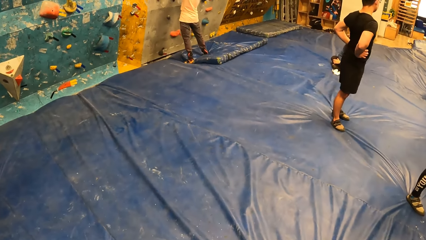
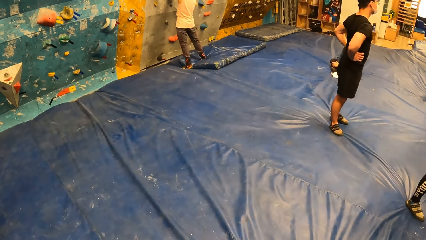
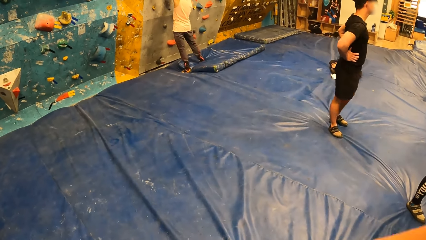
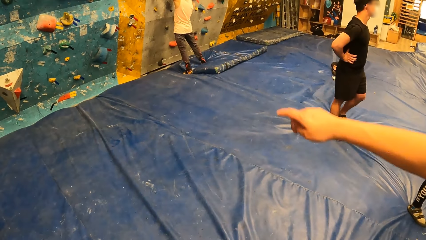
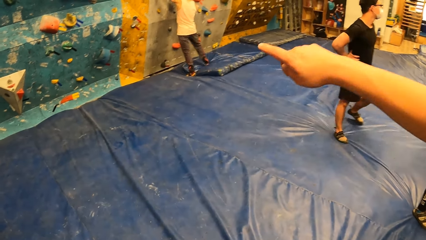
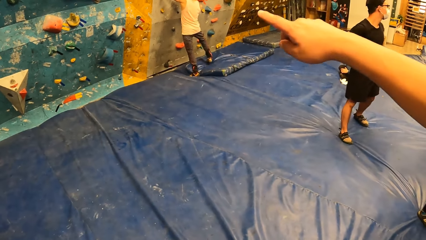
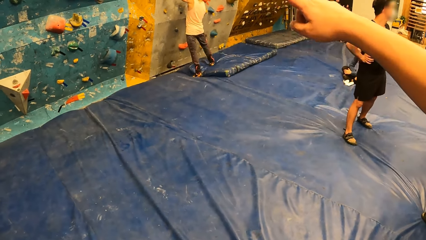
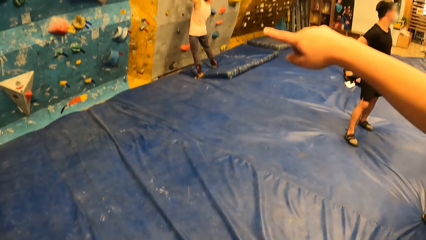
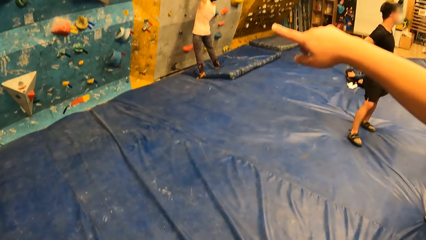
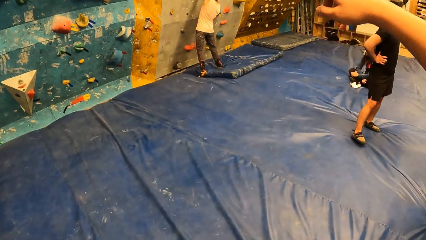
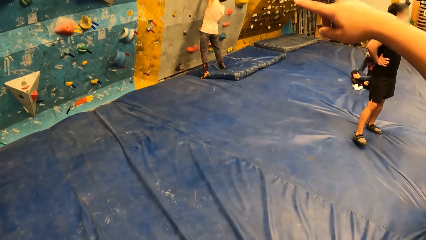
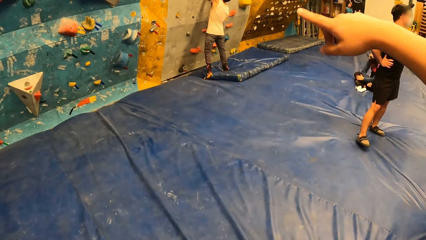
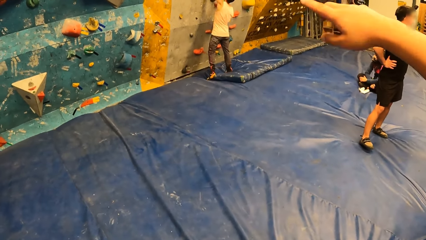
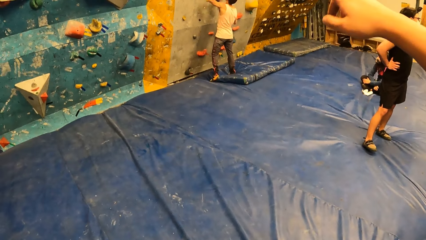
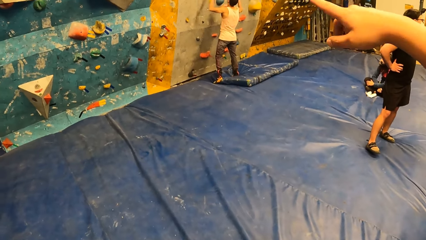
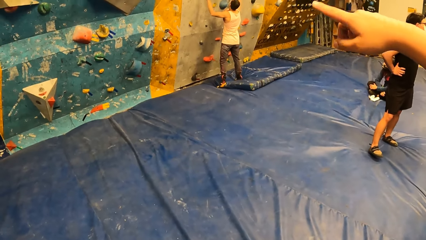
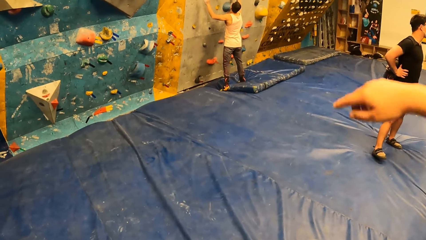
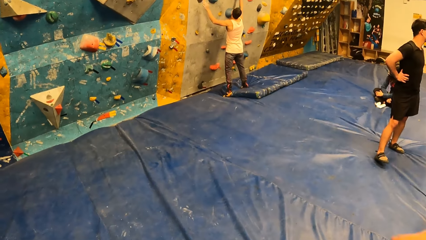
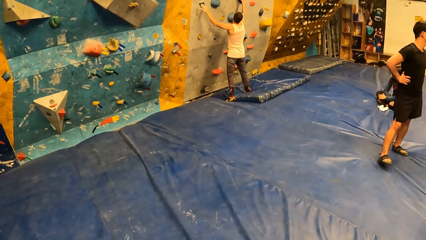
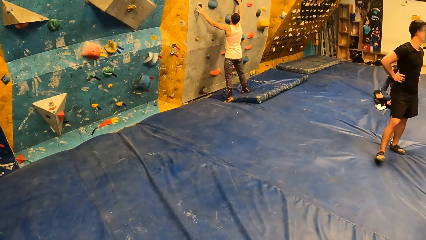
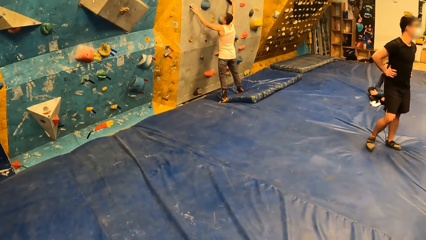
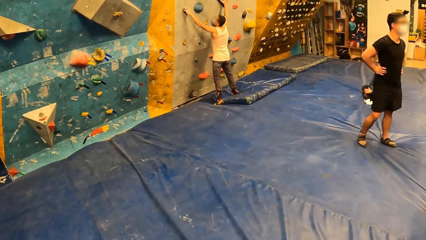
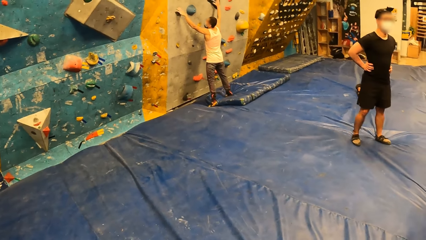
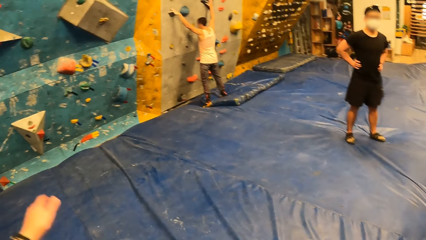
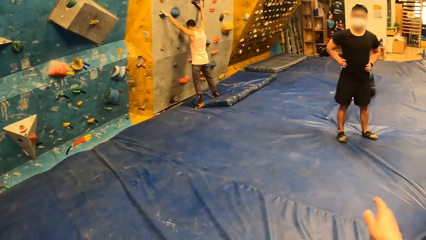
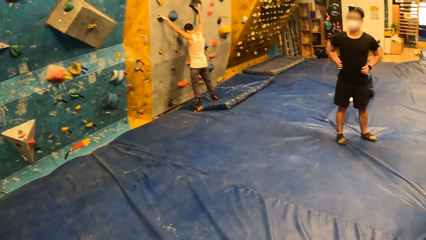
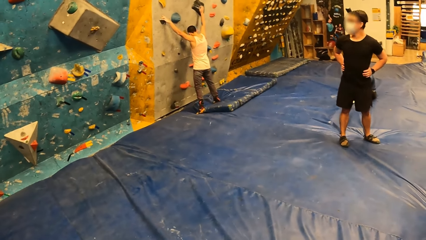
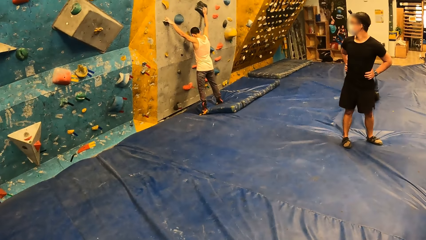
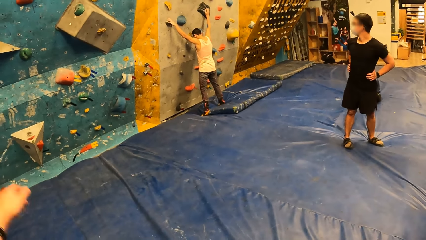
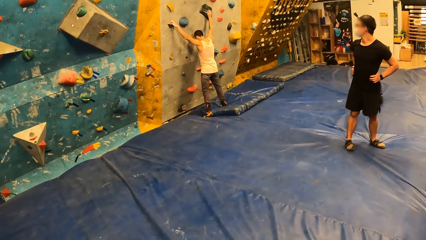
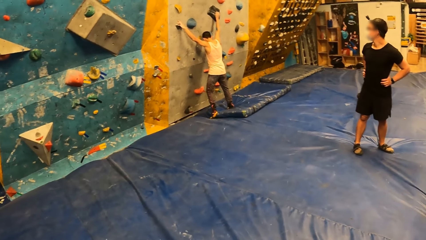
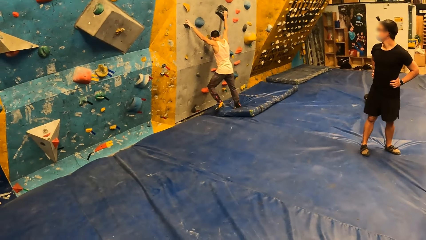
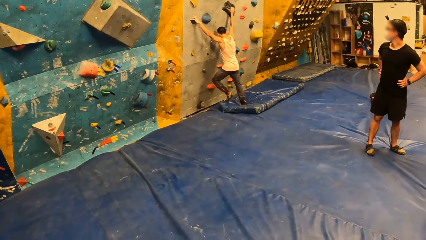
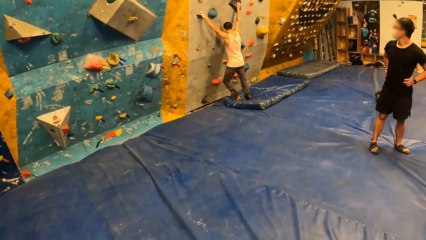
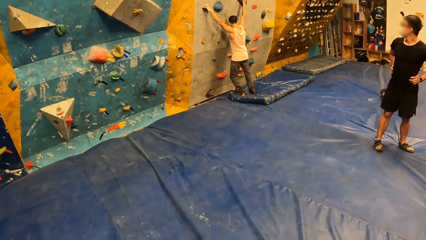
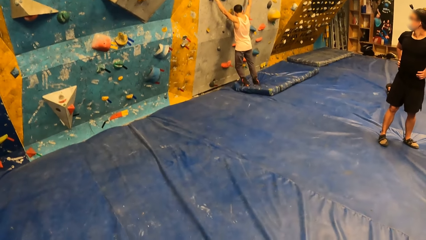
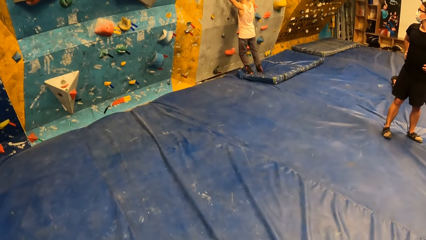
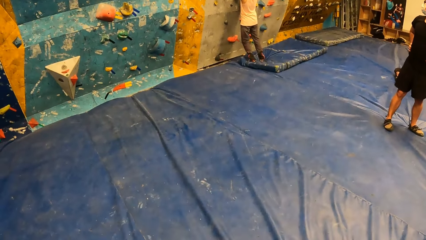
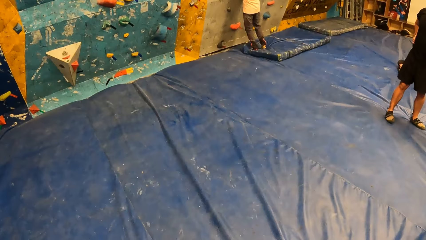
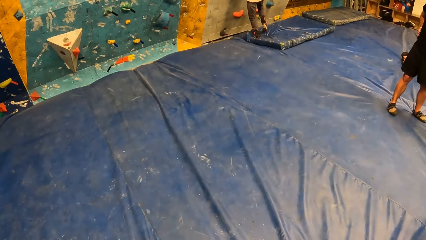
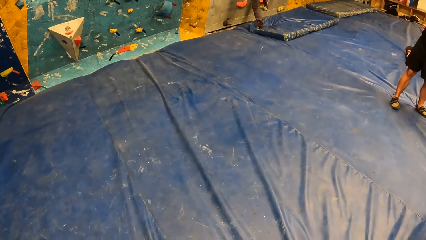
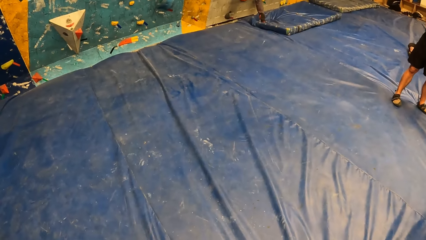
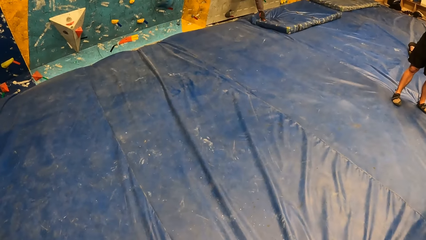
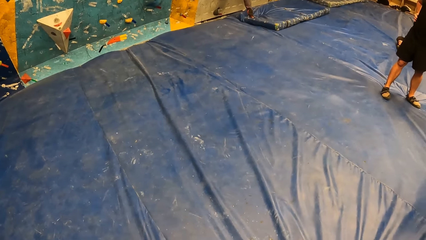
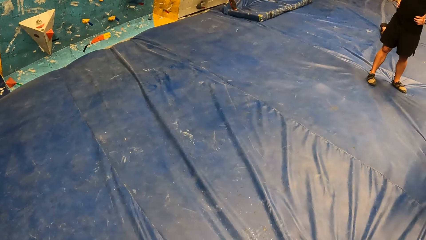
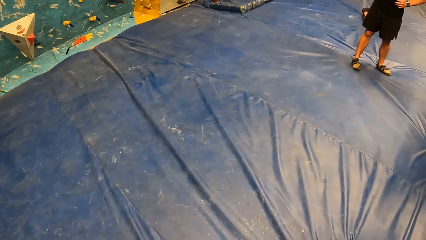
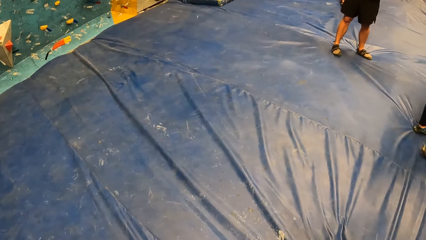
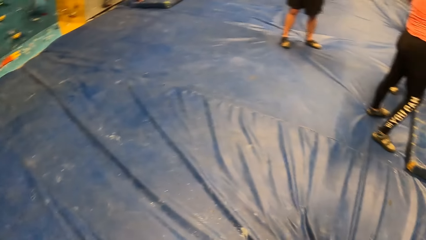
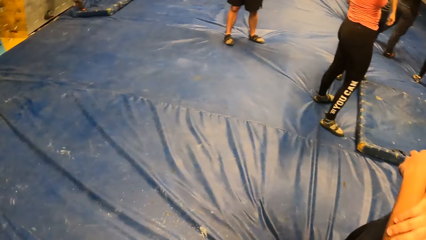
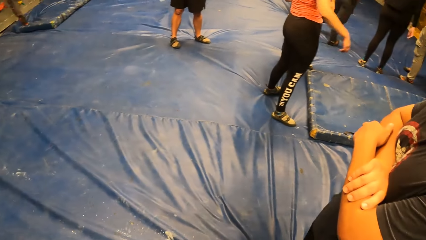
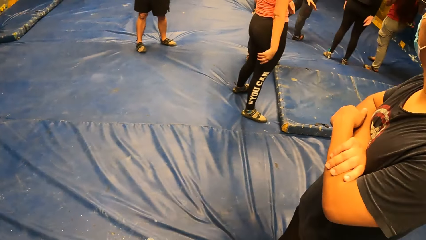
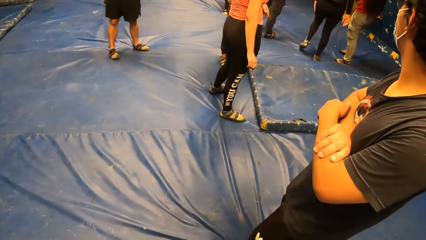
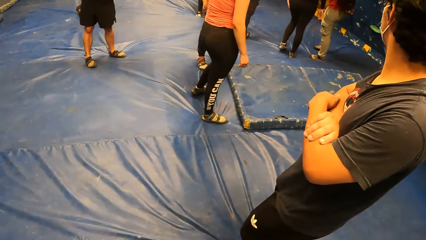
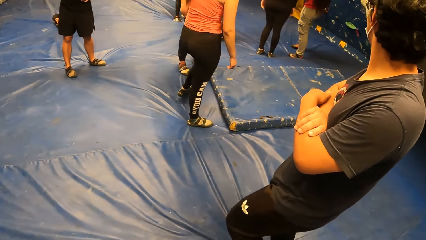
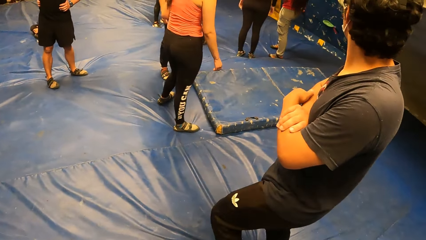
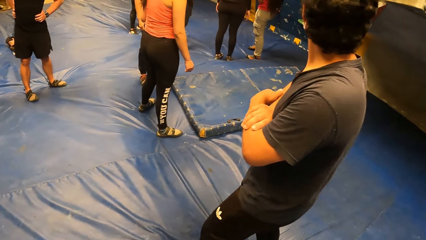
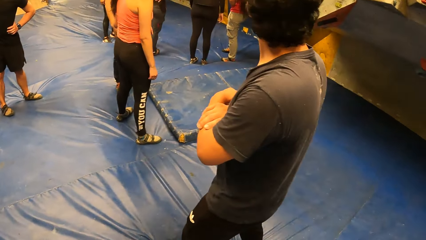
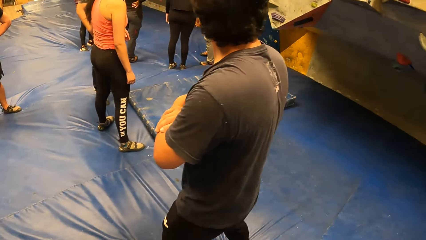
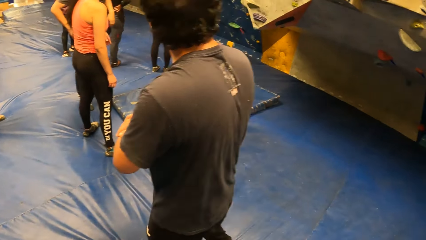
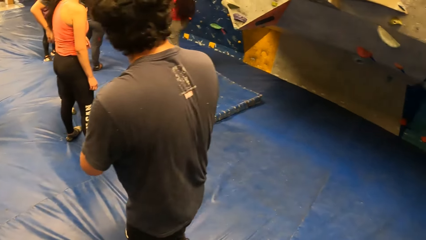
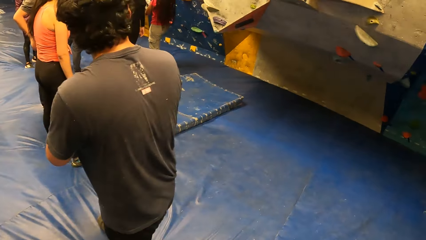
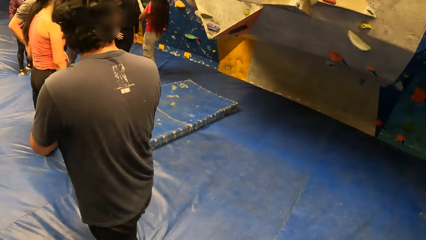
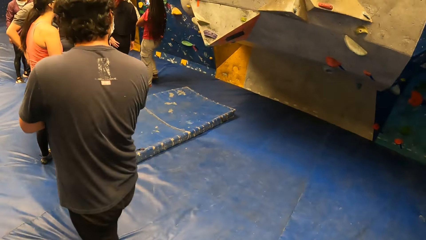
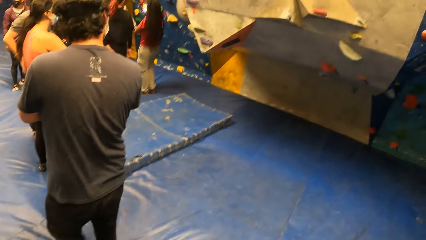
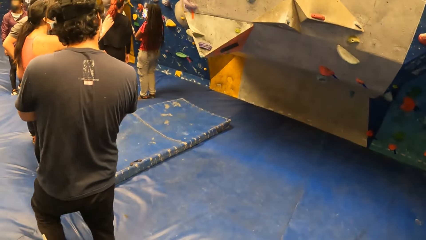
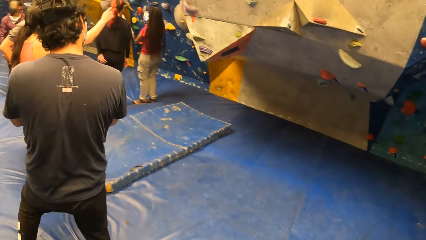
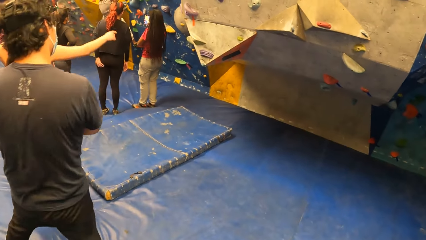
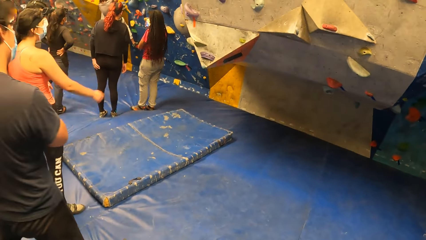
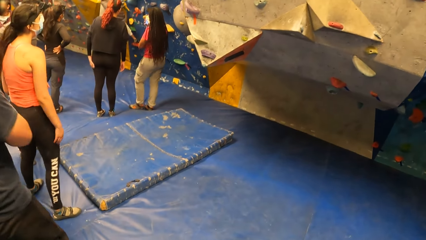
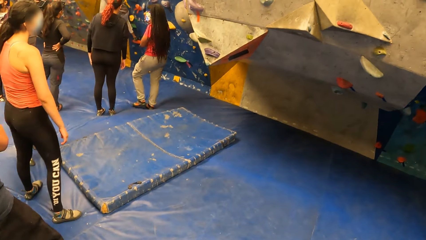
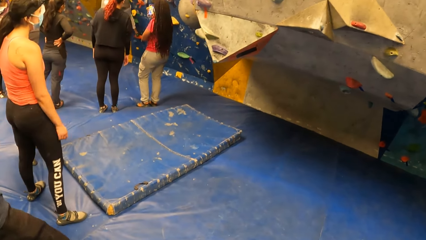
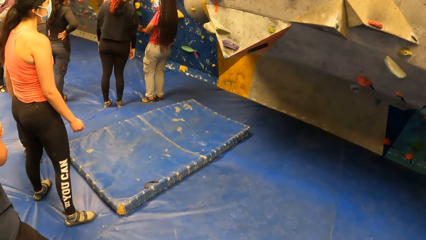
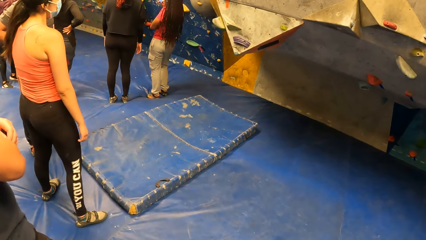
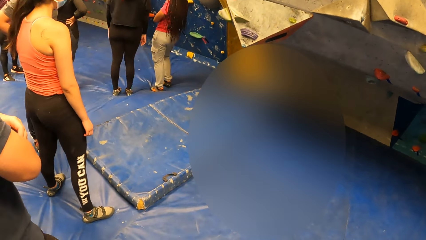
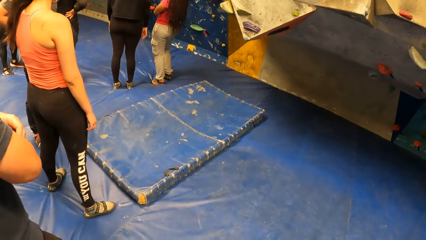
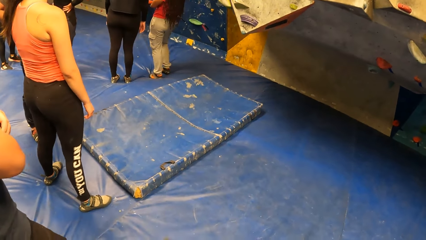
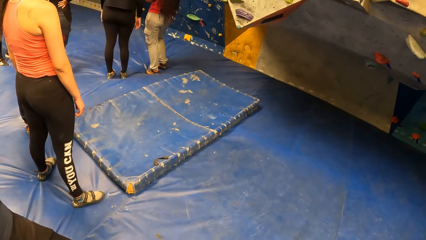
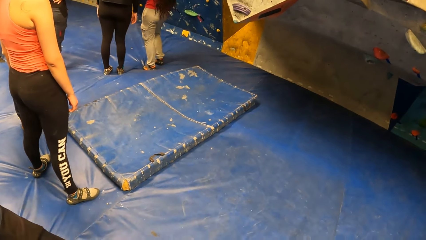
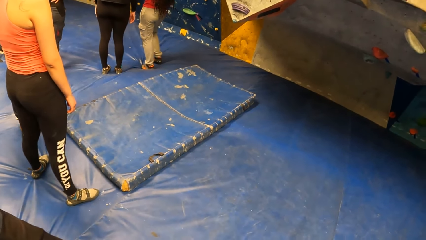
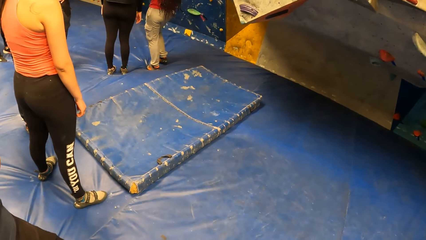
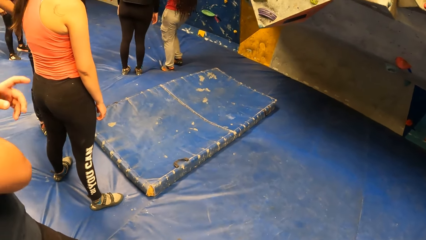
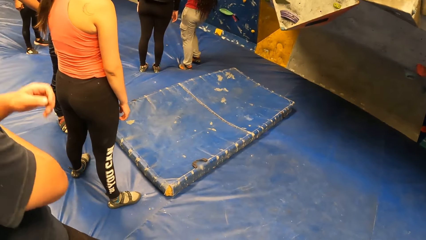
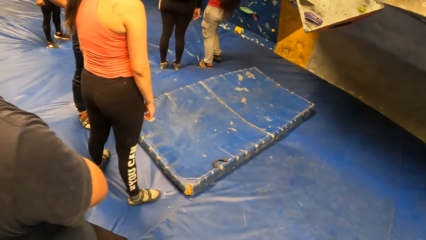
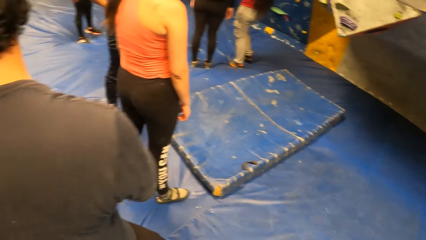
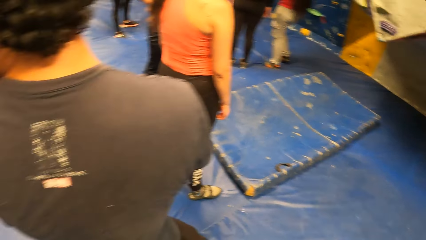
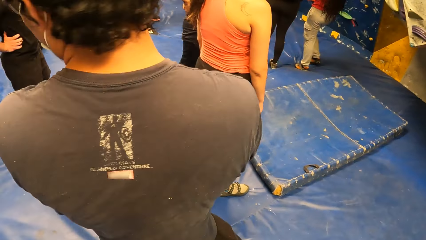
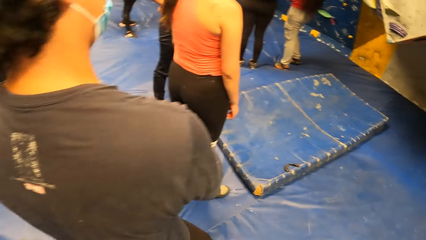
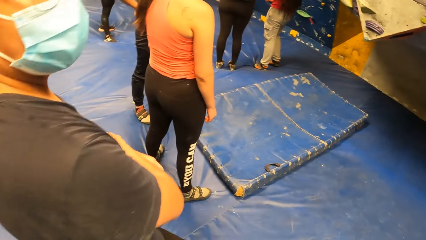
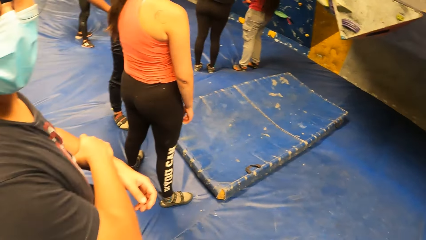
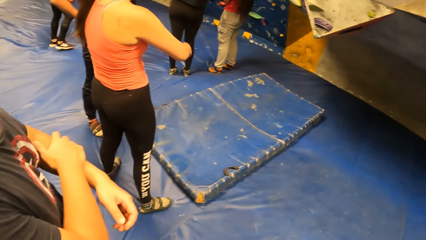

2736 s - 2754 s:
A man points towards the rock grip wall. The camera wearer looks around in the room. The man walks around in the room. A climber points towards the wall. The camera wearer walks around in the room.
